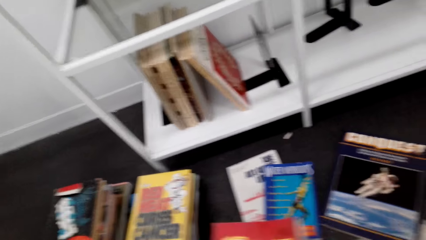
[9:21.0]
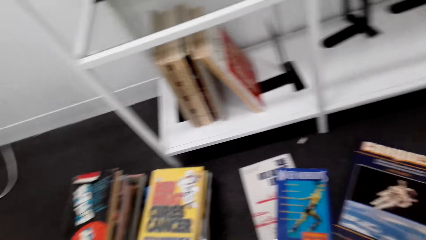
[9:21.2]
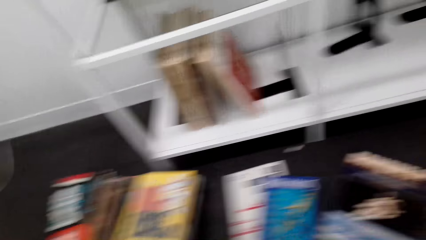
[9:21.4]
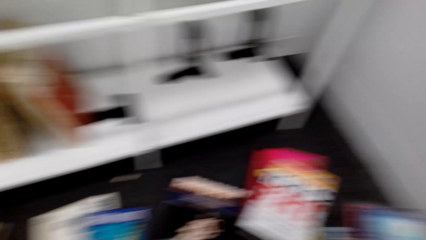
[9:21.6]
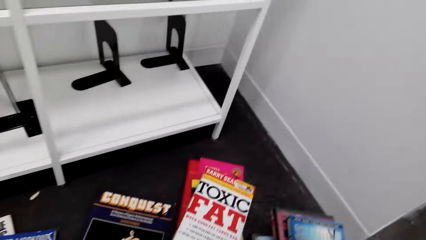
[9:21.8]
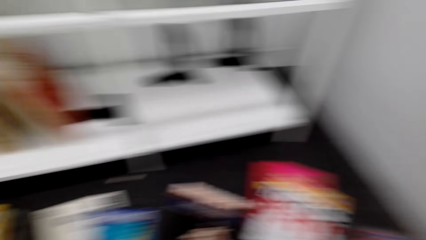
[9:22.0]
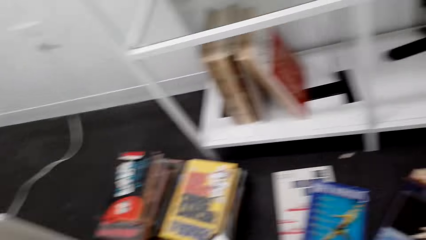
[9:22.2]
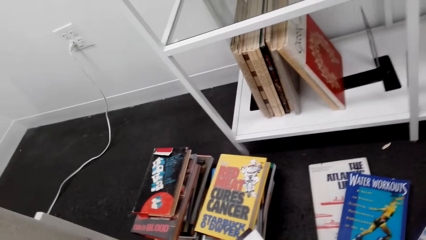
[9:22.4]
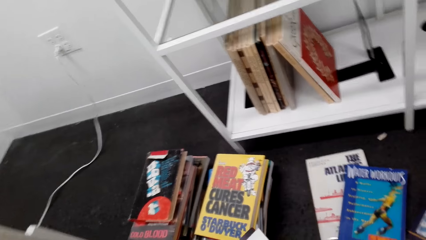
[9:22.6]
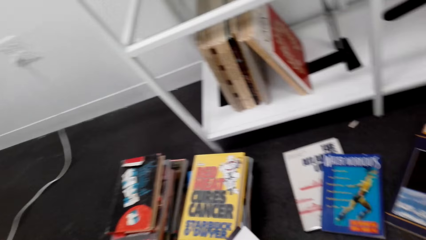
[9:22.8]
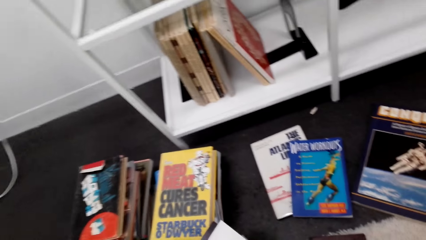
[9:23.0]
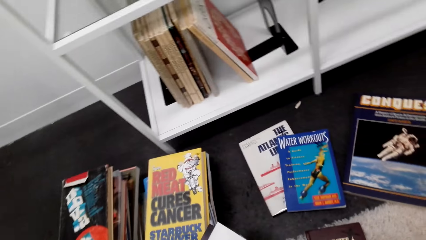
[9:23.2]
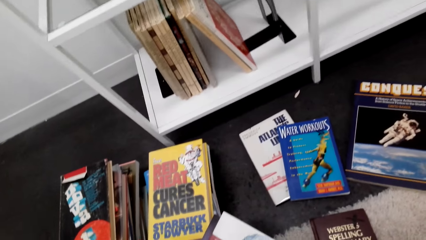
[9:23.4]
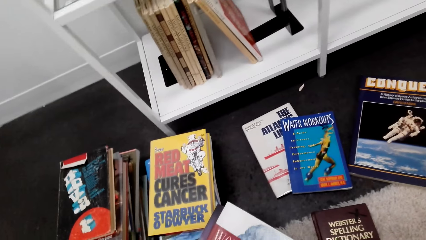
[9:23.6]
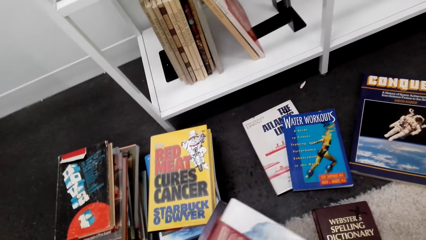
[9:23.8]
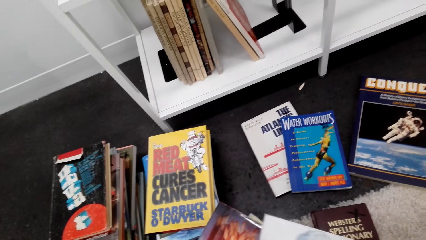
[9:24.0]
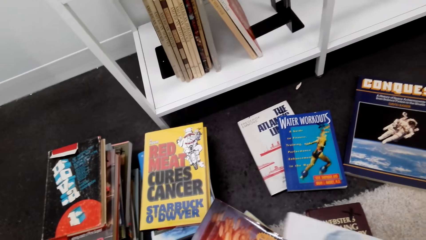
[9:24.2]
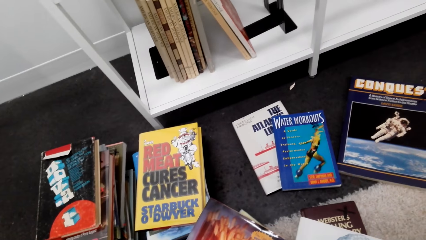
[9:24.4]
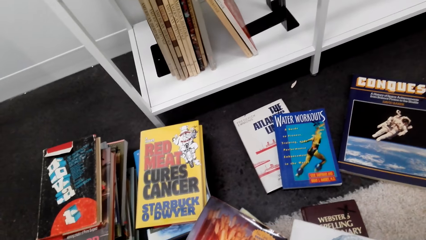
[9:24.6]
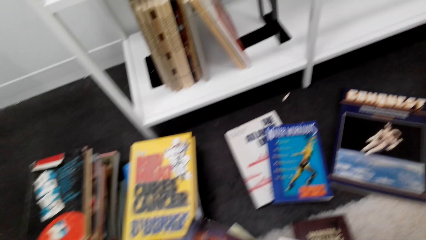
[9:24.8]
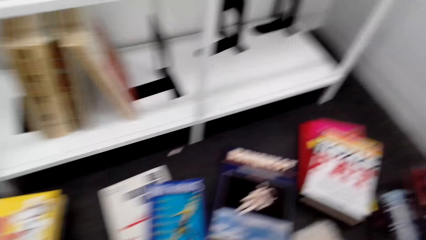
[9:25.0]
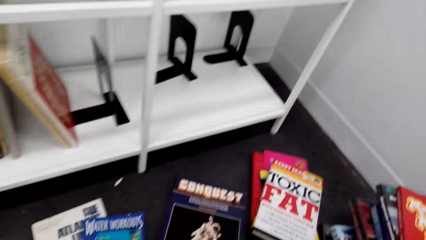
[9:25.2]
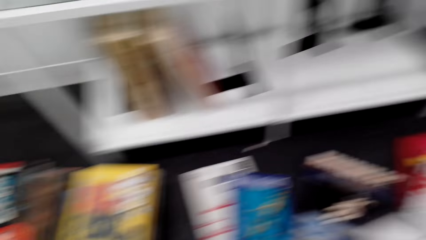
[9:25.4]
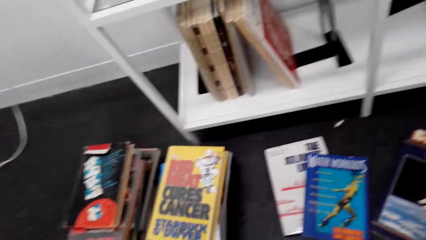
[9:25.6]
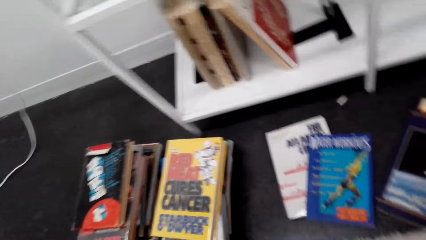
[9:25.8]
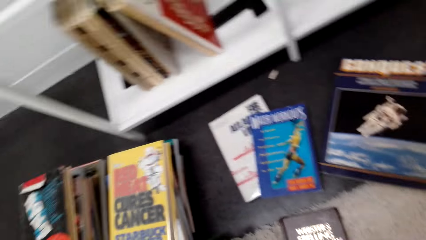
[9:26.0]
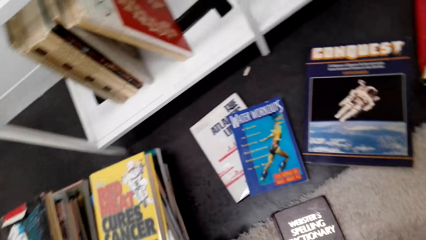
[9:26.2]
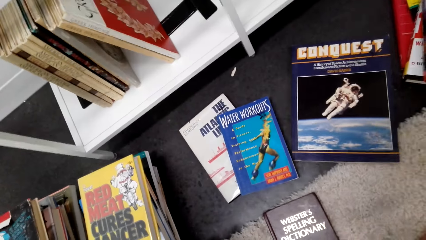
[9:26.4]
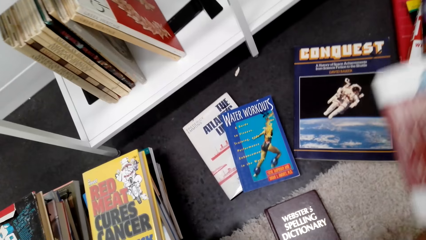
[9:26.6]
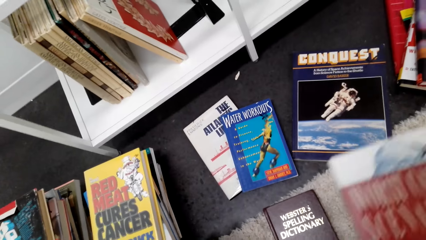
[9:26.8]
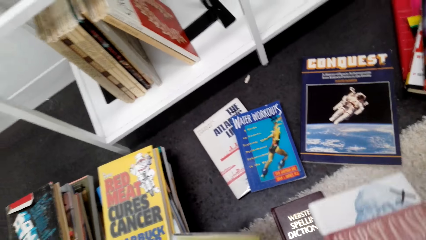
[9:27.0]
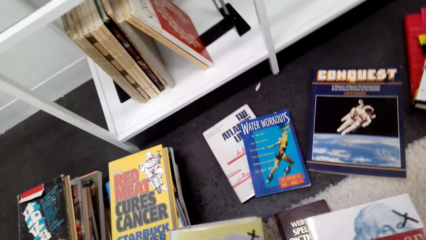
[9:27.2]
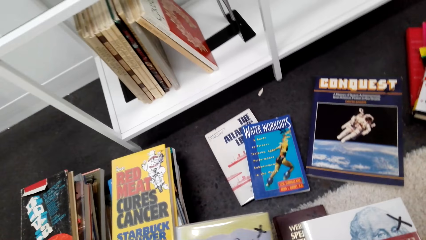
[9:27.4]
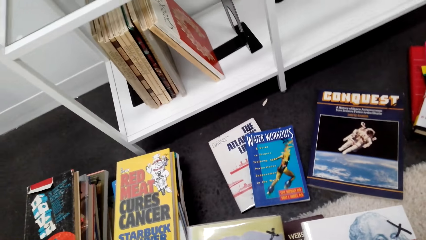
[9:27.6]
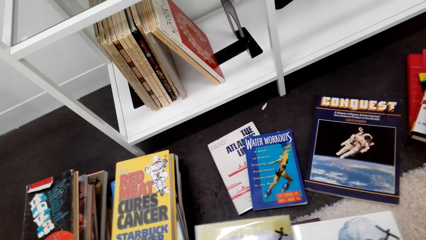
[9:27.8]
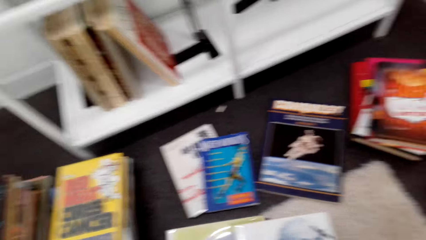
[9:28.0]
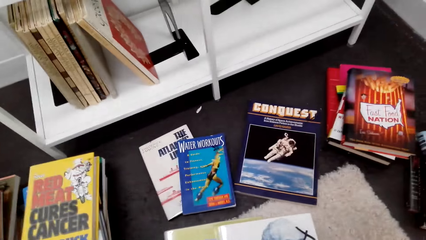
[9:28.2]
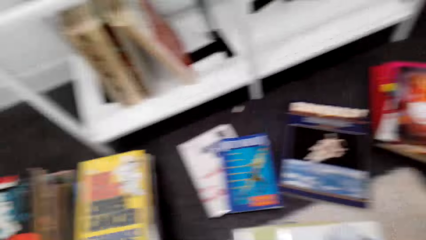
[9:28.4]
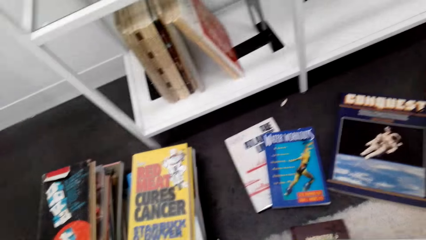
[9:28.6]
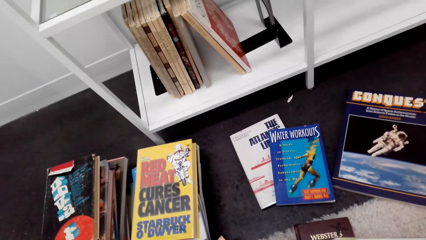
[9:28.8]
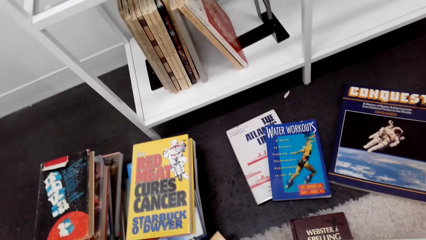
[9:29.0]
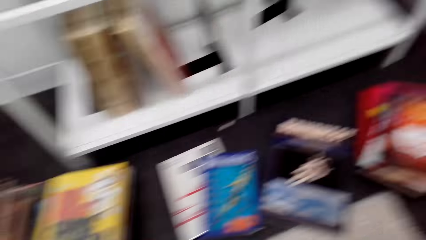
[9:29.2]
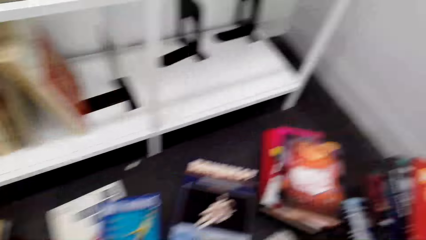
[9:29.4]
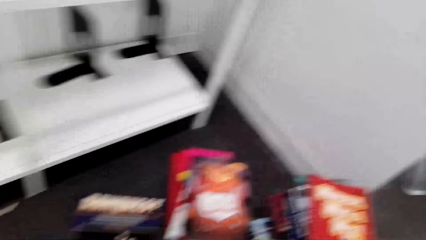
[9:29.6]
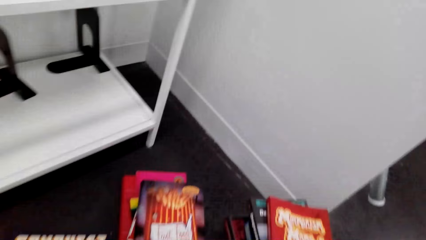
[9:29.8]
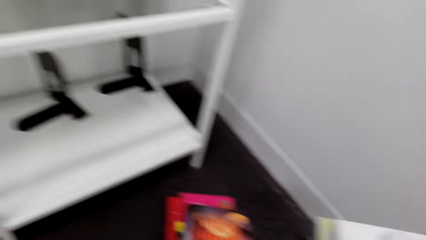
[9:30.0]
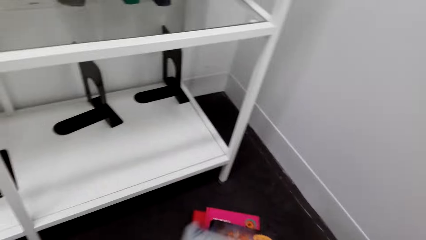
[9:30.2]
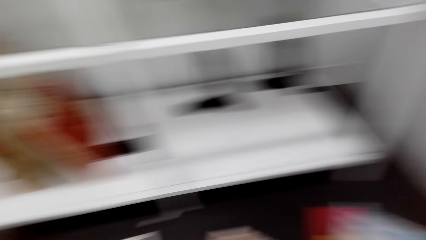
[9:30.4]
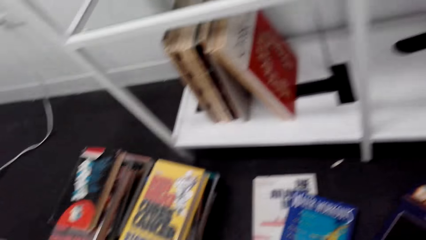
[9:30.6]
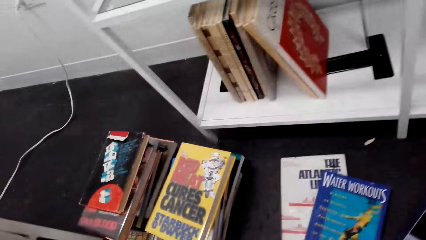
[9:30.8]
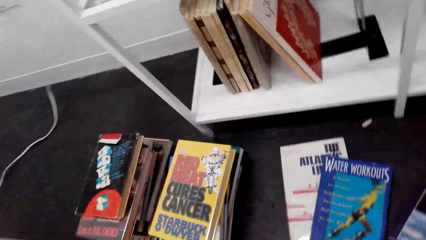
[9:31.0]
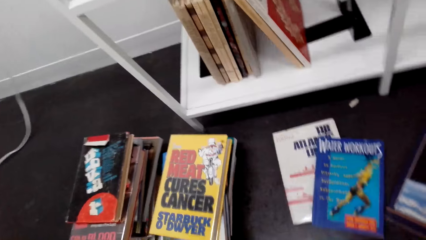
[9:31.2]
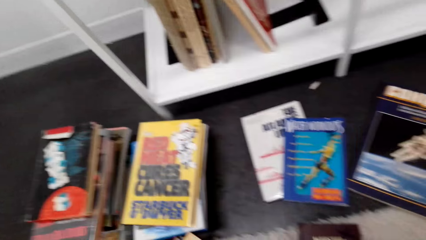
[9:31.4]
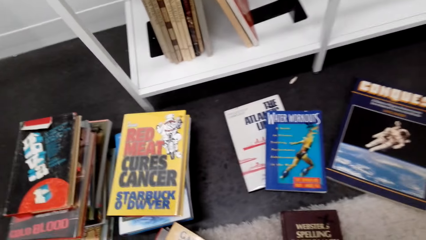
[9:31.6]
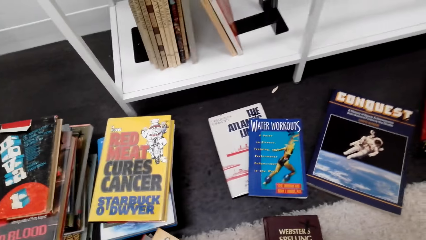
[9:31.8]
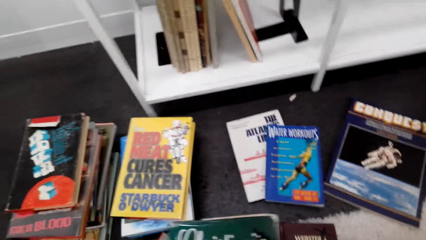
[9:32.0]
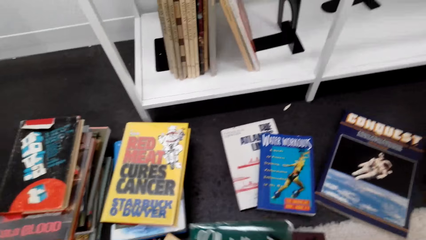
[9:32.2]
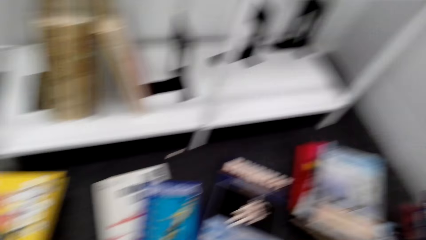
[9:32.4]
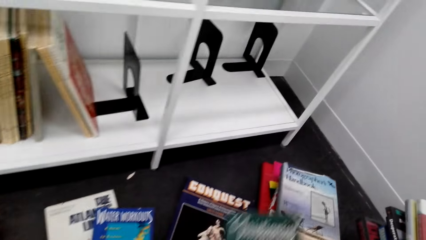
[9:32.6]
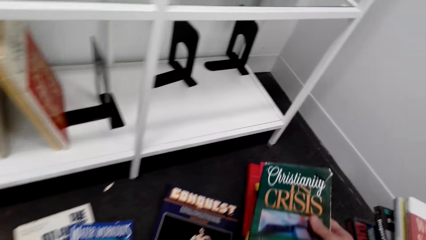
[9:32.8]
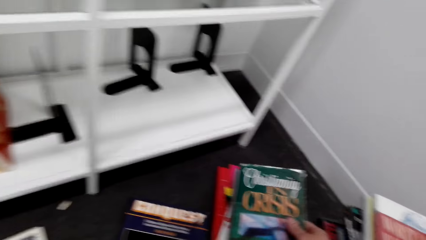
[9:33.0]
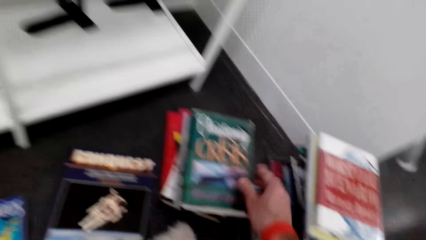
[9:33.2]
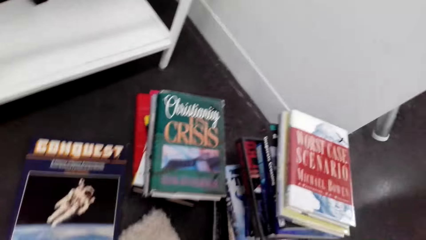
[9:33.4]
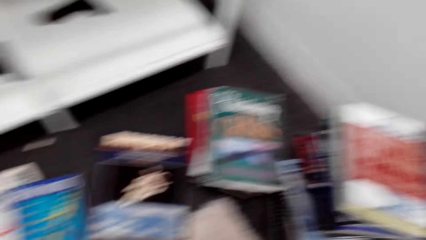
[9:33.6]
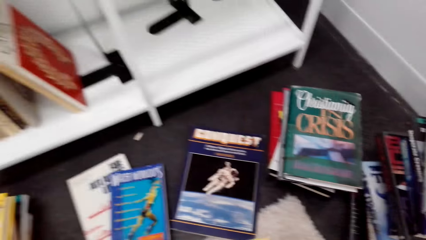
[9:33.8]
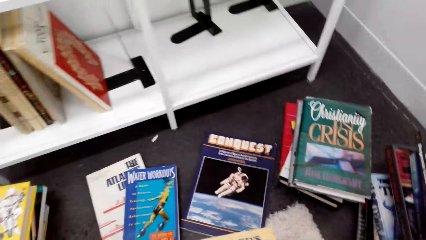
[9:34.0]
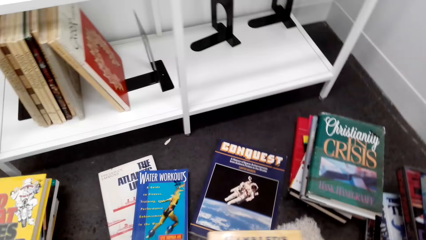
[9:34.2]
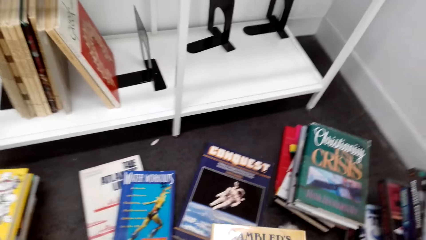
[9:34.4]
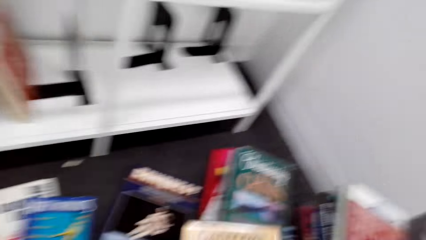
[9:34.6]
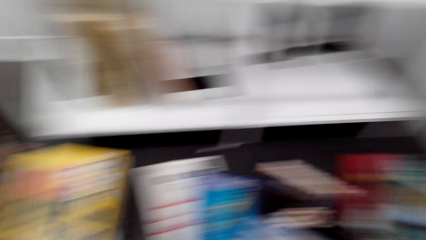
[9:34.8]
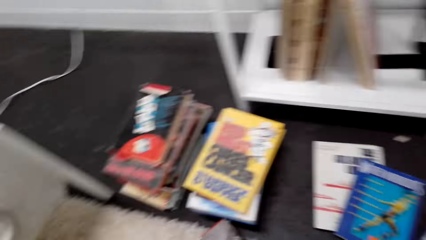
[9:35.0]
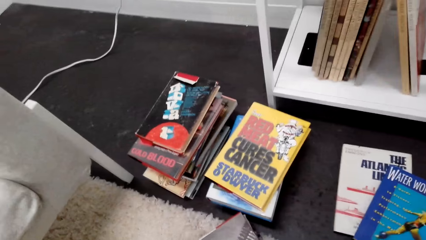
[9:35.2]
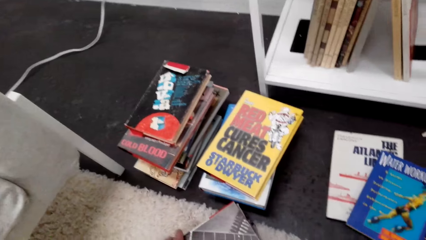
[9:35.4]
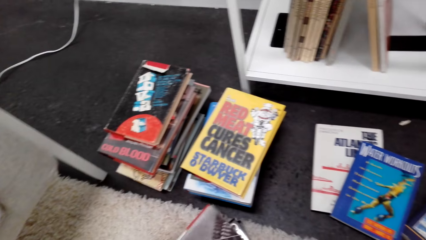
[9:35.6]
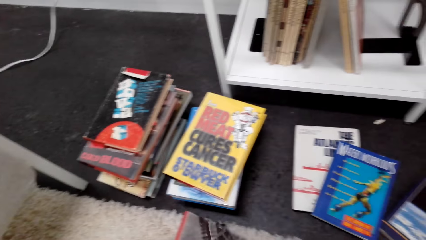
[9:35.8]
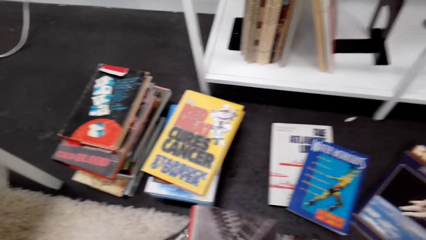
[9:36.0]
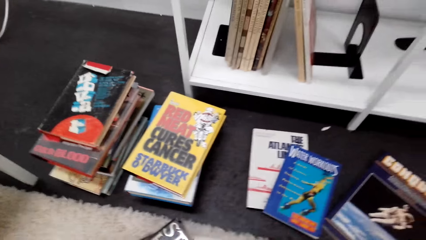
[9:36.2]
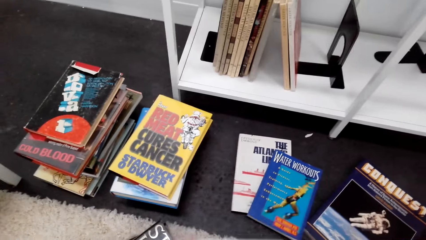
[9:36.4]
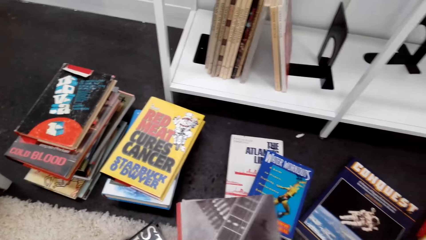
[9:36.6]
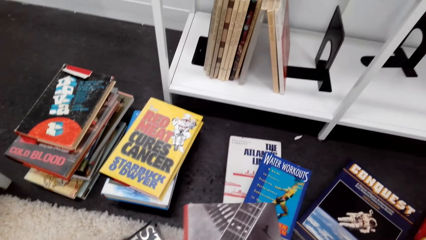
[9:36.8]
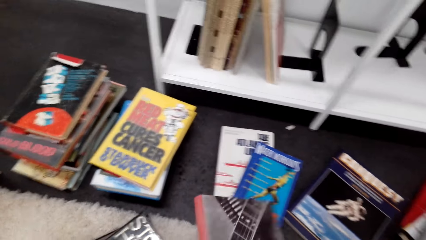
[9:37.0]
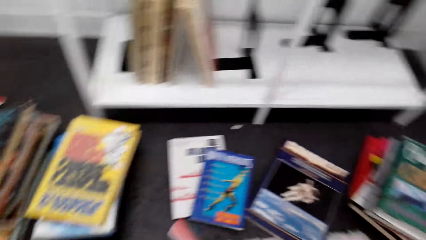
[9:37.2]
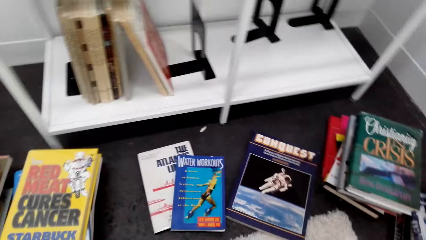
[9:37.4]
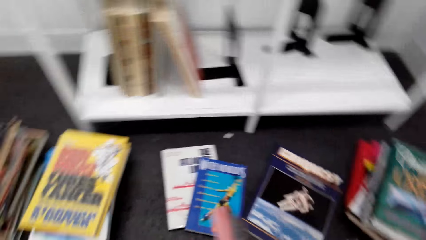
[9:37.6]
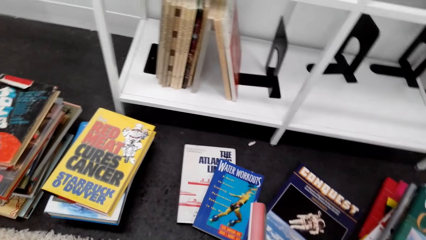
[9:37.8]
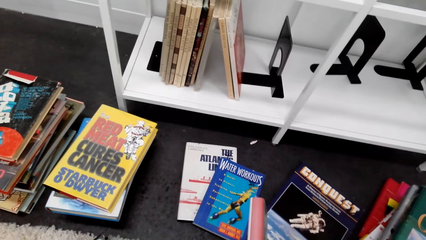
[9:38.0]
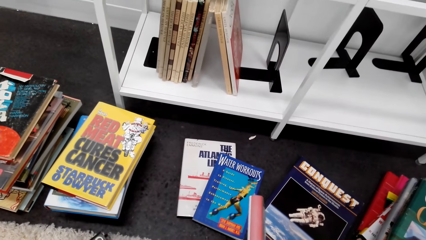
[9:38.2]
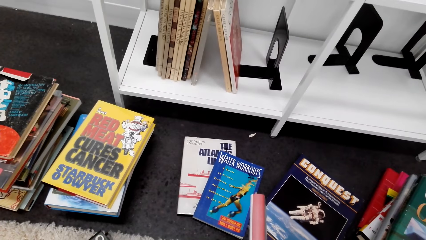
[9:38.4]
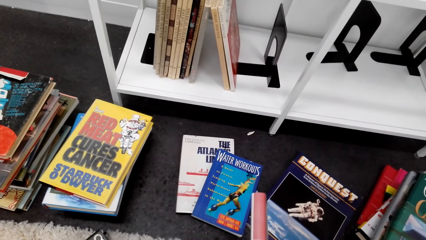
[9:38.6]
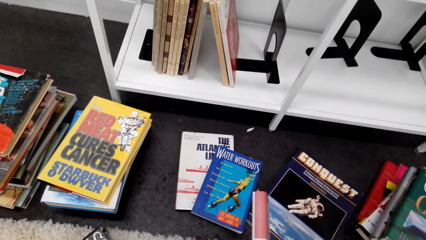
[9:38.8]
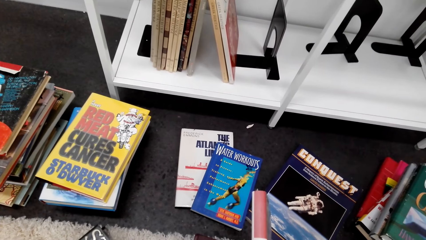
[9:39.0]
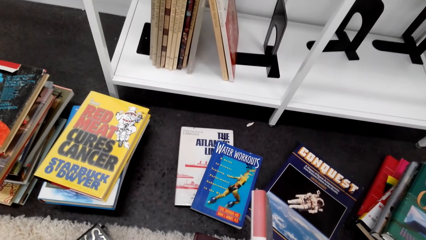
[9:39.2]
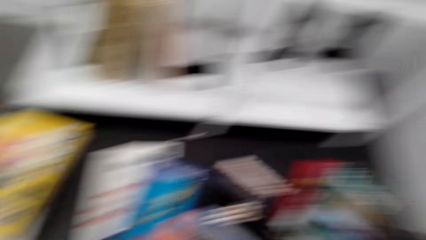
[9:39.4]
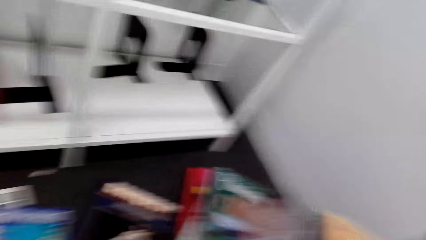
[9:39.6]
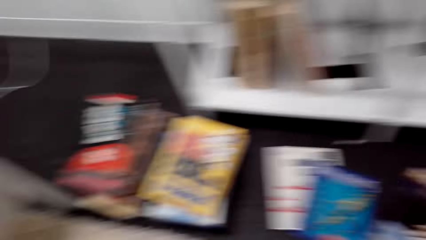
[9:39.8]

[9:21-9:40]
The camera wearer looks down. They pick up a book with the right hand. They place the book on the floor with the right hand. They pick up a book with the left hand.
